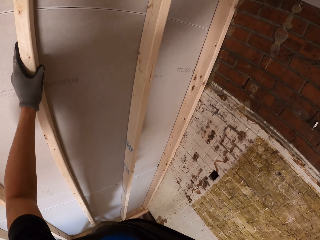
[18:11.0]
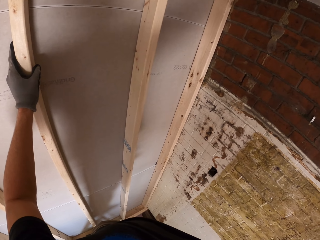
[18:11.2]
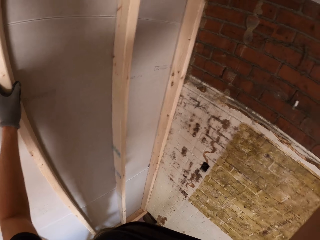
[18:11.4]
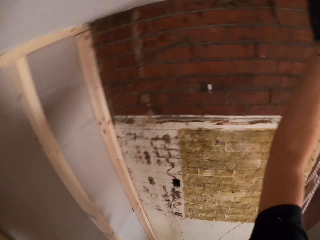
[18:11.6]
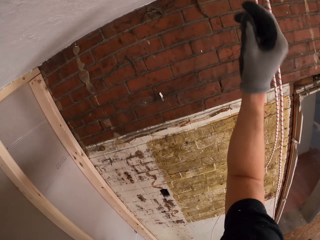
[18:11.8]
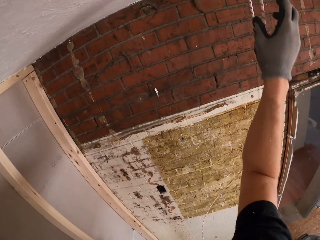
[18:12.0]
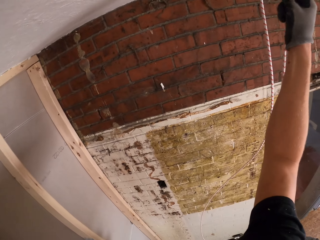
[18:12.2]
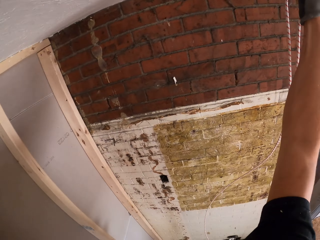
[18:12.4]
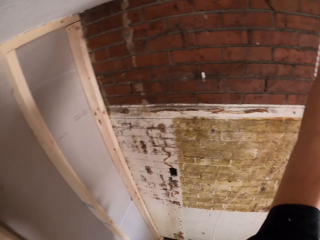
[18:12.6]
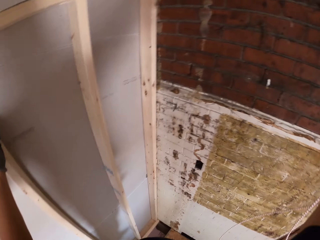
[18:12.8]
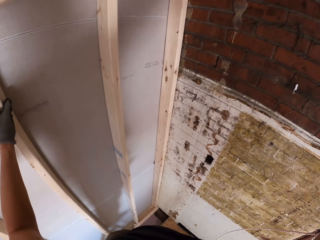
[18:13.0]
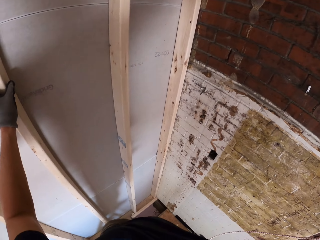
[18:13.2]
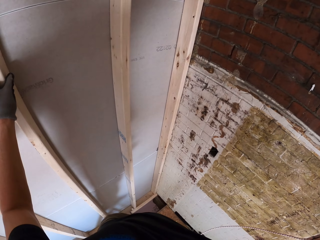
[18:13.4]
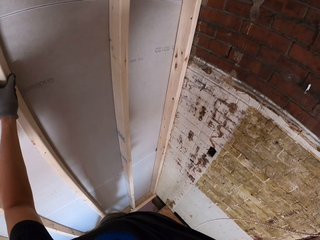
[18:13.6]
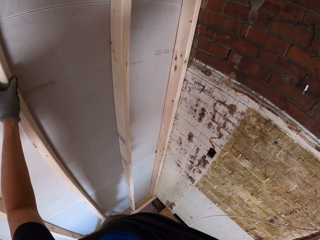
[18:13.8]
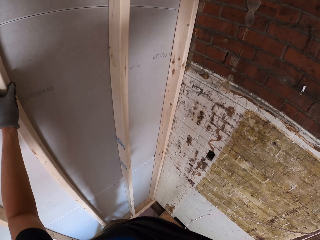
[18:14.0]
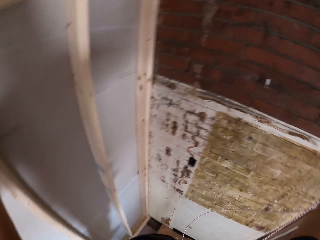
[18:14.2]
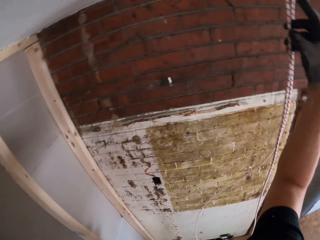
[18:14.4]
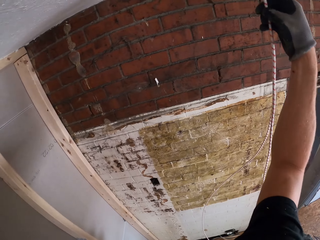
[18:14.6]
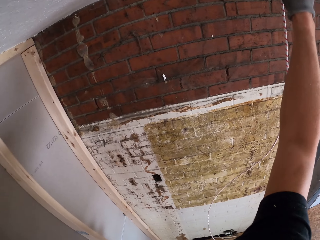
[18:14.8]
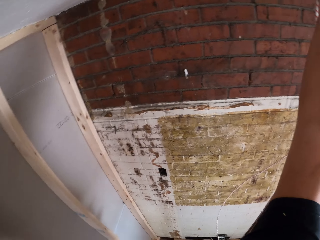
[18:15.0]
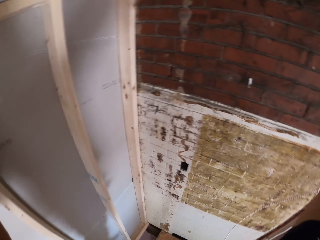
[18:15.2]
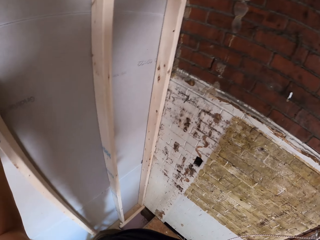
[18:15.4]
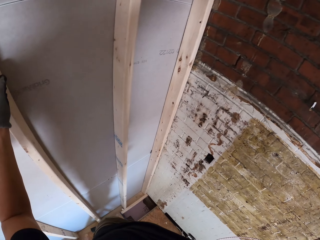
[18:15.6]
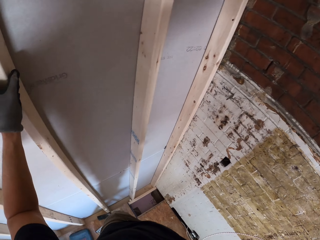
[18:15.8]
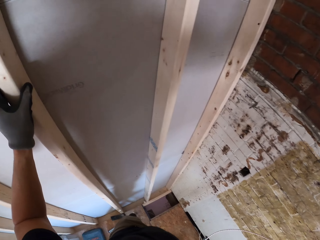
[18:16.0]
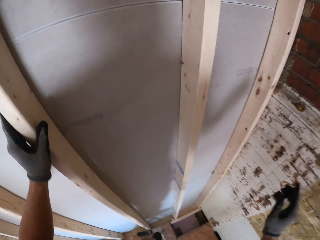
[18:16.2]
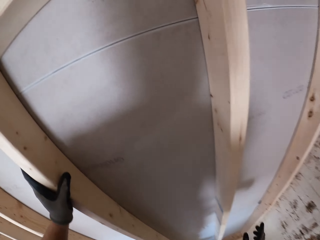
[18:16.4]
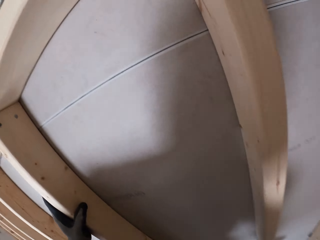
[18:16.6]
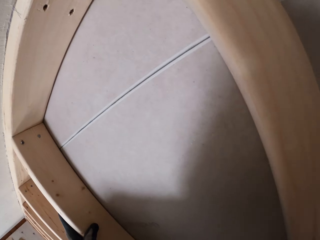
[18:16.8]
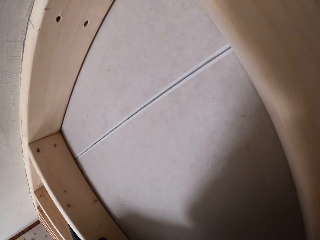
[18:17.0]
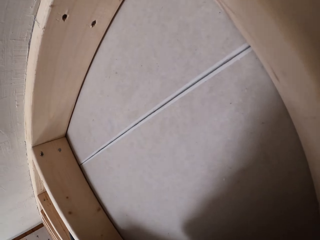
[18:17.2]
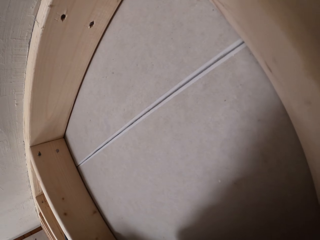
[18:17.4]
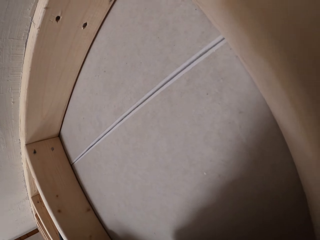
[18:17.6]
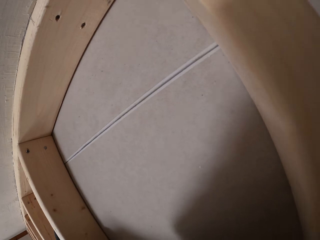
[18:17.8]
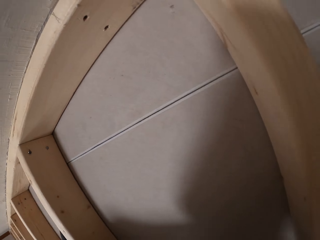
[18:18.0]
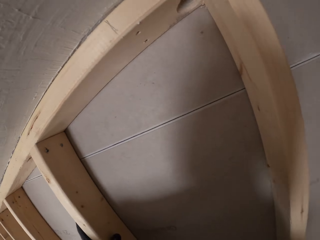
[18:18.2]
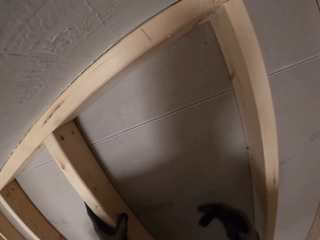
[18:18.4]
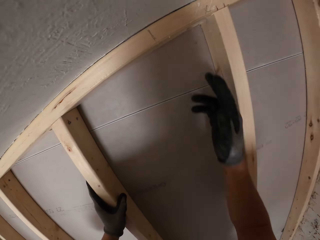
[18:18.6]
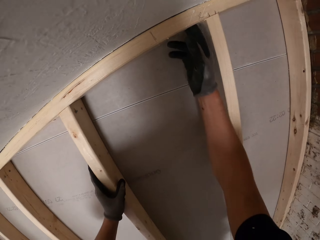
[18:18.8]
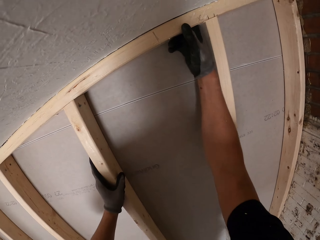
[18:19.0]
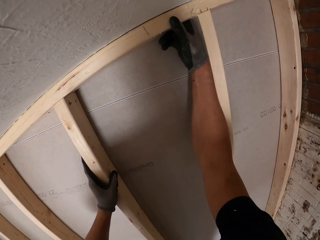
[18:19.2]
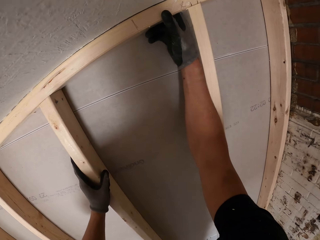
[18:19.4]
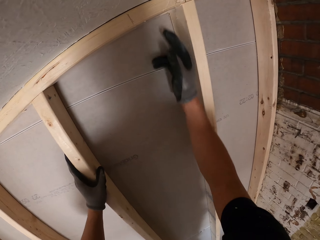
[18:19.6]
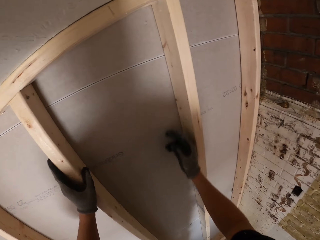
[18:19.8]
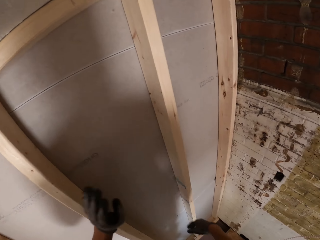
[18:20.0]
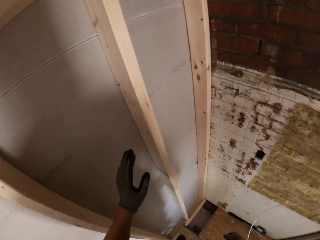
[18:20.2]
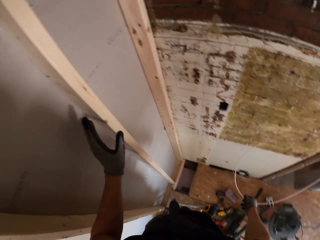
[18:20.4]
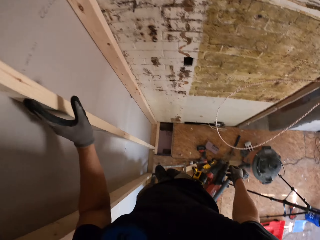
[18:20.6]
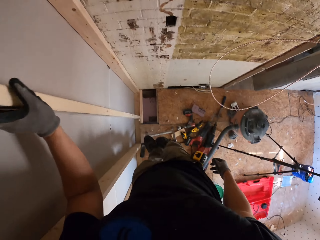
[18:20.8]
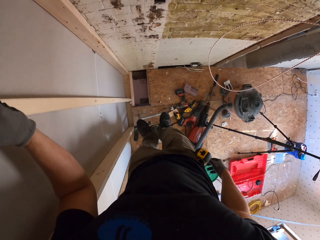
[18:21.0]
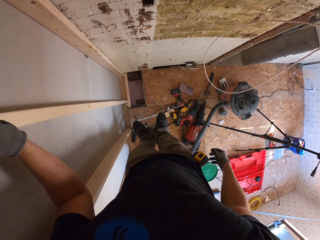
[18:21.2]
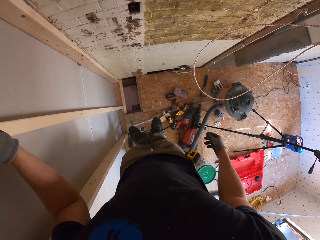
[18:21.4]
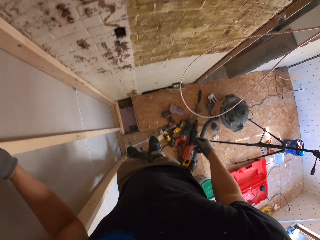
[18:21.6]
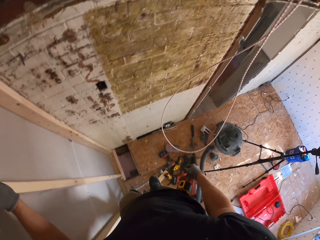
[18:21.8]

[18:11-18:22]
The camera wearer looks at the wall. They move the cable with the right hand. They move the cable with the right hand again. They hold the wood on the wall. They check the frames.

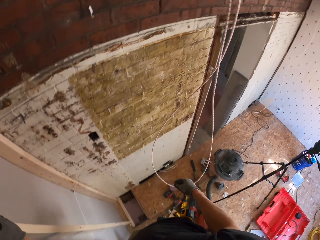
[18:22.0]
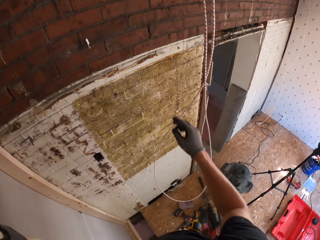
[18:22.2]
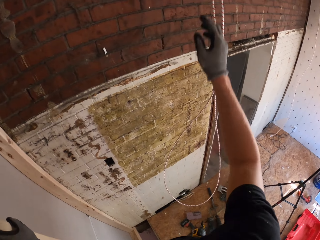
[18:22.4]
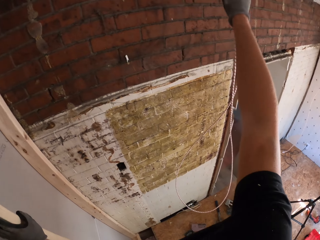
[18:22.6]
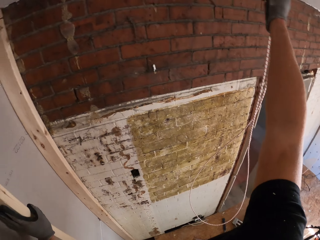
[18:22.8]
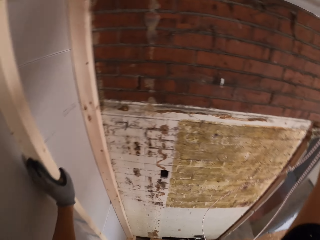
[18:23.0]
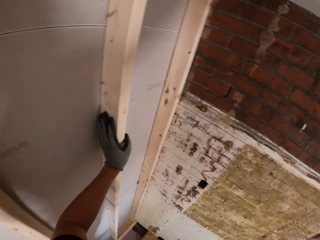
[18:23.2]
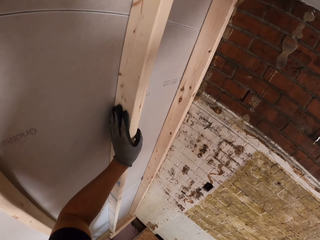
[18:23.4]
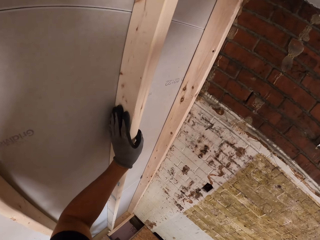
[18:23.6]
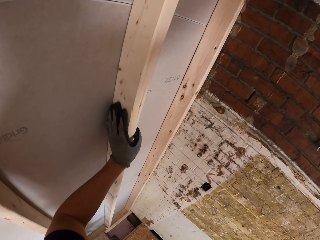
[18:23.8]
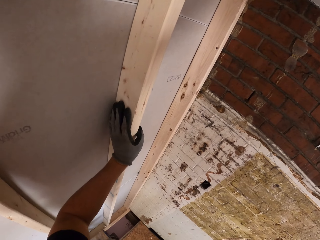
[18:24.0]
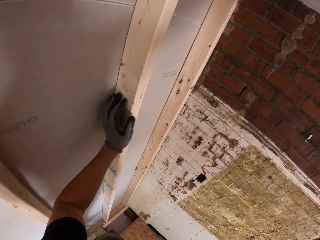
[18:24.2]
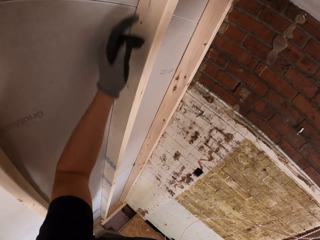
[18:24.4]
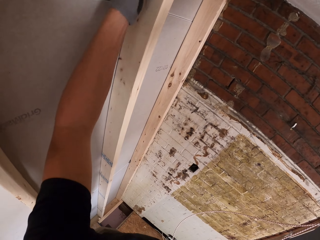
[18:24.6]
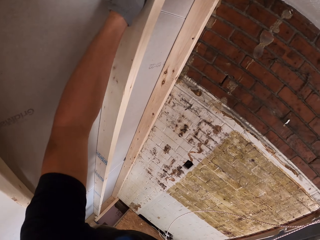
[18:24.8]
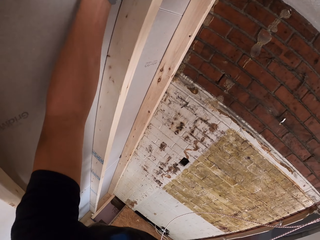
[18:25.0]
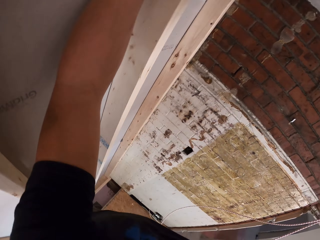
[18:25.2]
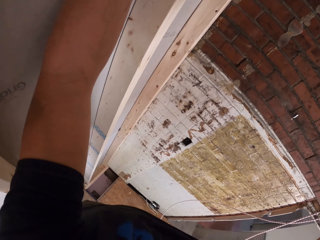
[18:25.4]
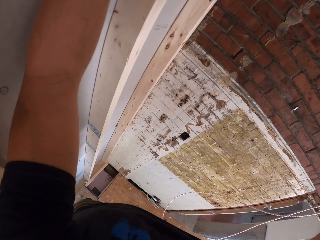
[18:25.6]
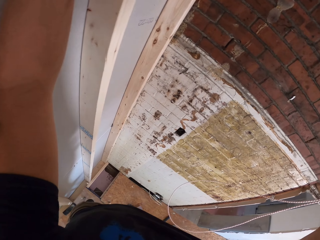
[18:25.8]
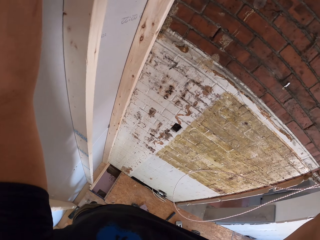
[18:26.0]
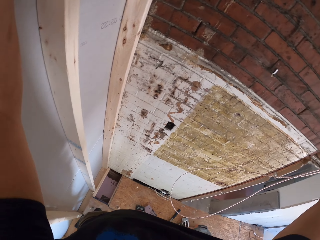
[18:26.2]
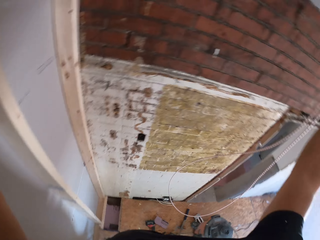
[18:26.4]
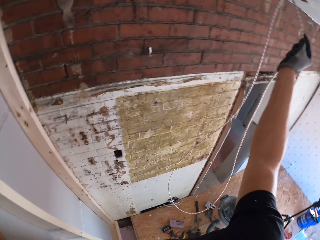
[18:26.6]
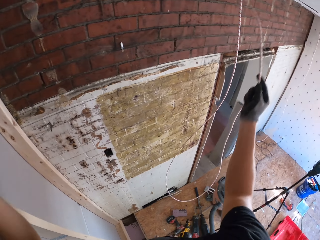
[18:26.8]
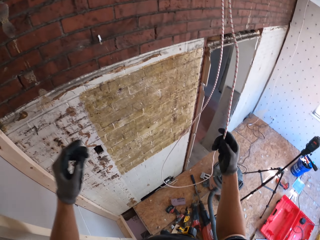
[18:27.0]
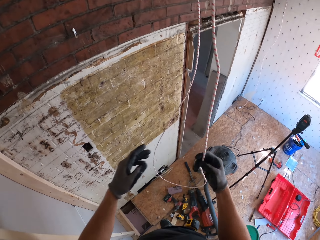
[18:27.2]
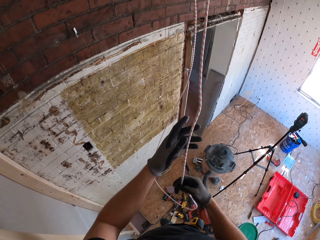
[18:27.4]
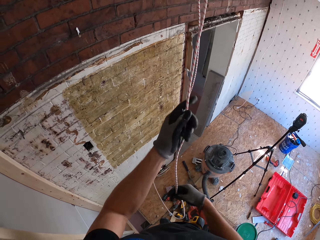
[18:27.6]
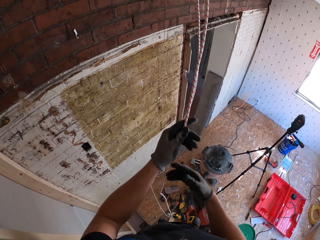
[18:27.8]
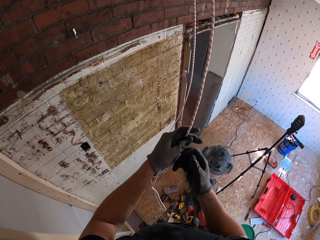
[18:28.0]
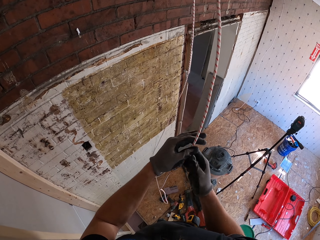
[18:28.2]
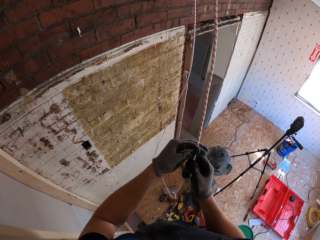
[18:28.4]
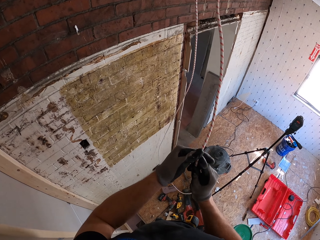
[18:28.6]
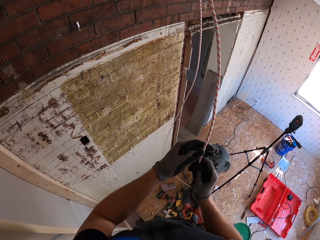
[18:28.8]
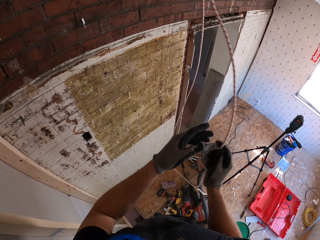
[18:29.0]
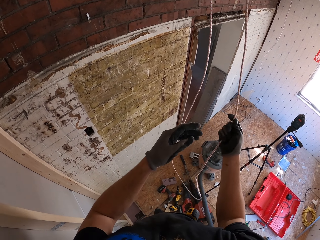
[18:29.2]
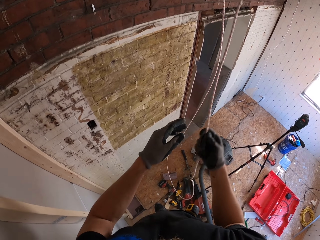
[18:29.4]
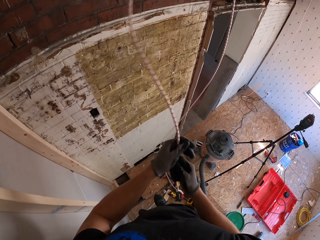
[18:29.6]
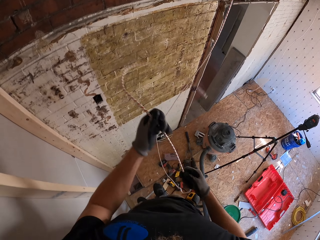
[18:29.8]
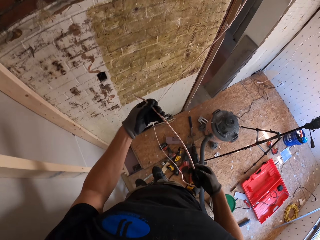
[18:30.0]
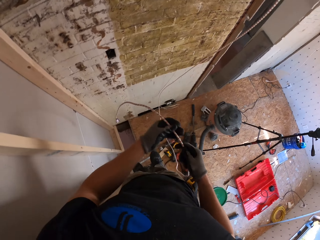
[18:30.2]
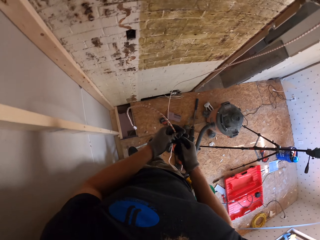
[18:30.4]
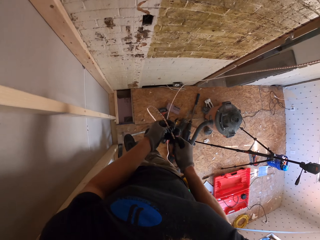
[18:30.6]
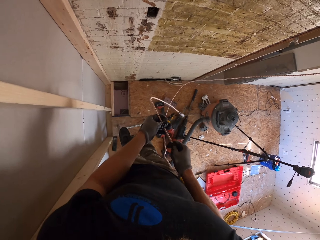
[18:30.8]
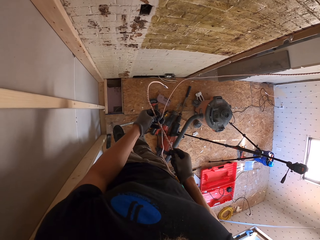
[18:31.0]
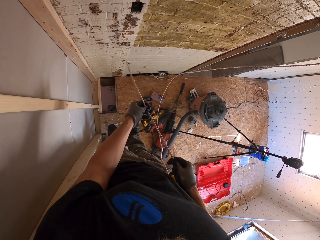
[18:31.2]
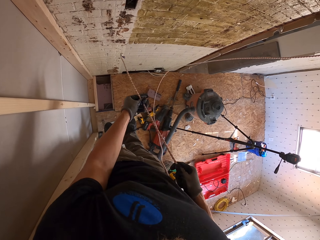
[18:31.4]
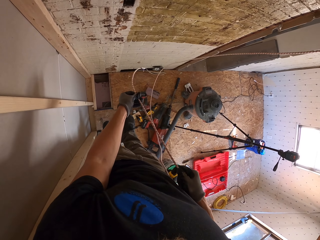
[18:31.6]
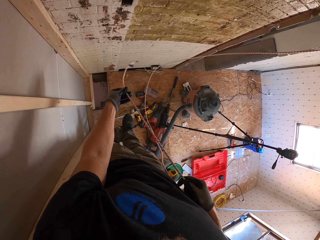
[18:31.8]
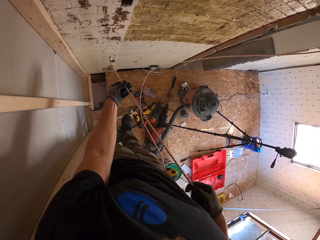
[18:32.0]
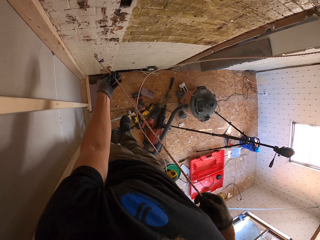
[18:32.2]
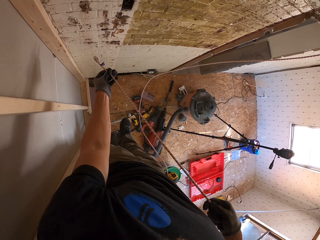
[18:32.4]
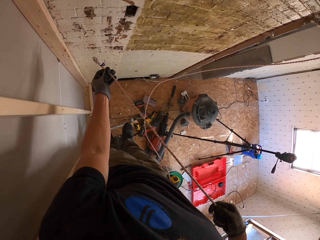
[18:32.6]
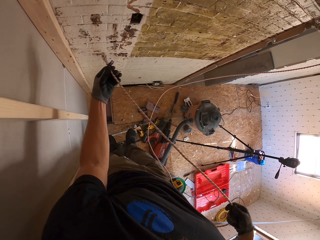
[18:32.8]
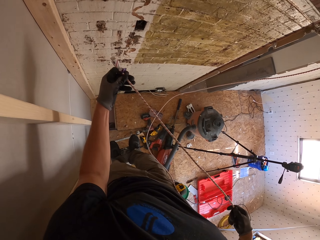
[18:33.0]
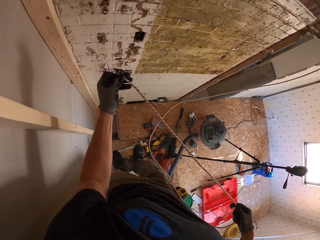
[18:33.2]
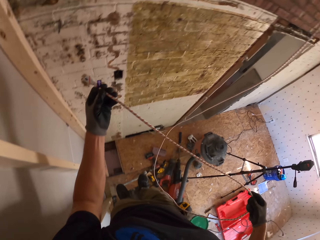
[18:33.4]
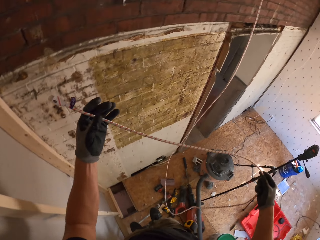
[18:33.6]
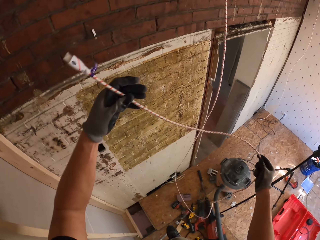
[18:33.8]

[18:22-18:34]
The camera wearer looks around. They hold the cables. They pull a cable.
